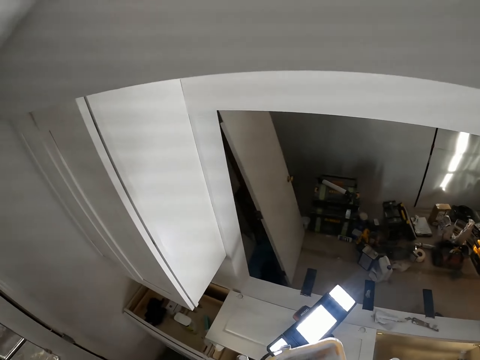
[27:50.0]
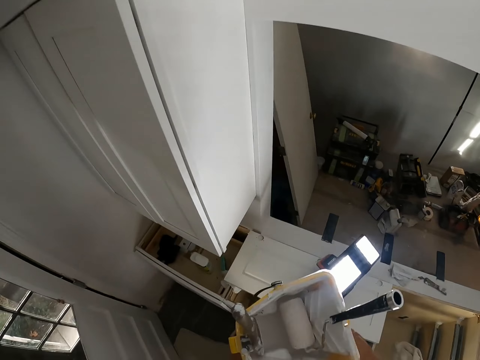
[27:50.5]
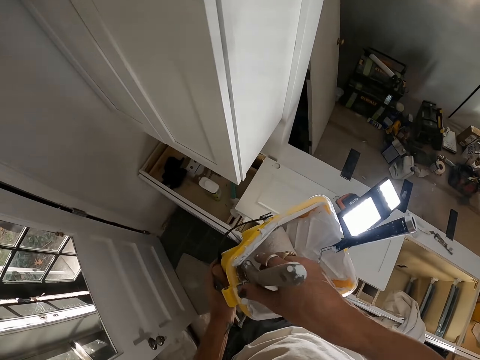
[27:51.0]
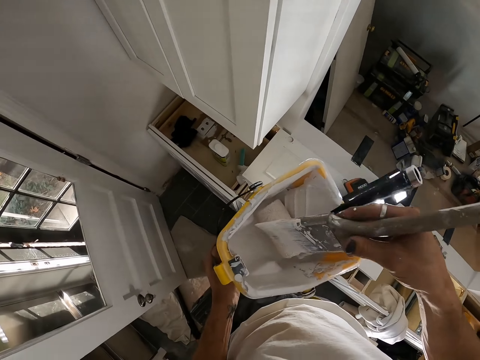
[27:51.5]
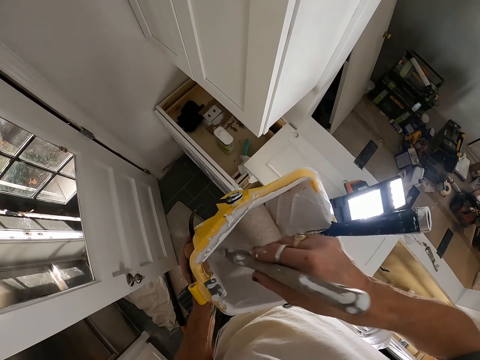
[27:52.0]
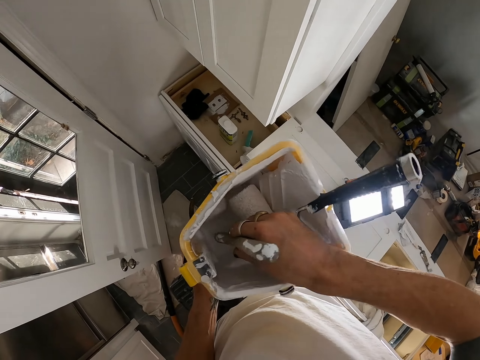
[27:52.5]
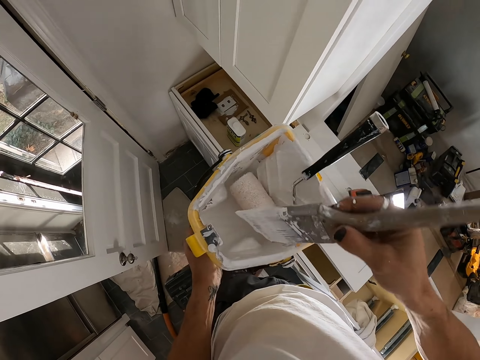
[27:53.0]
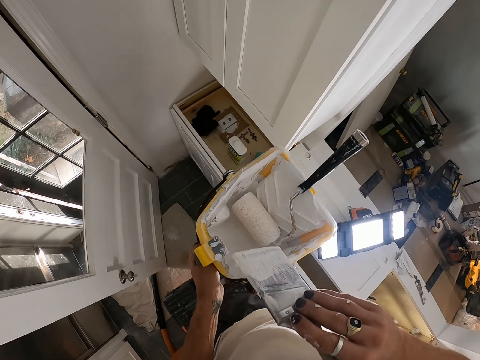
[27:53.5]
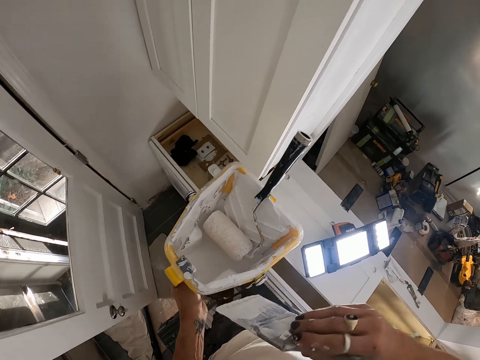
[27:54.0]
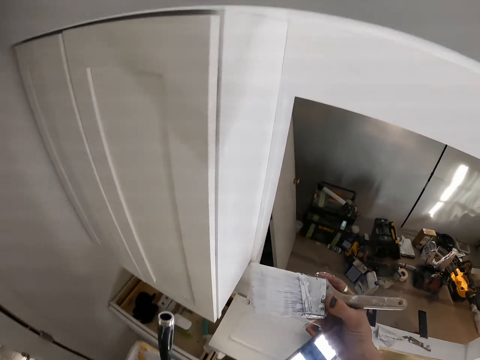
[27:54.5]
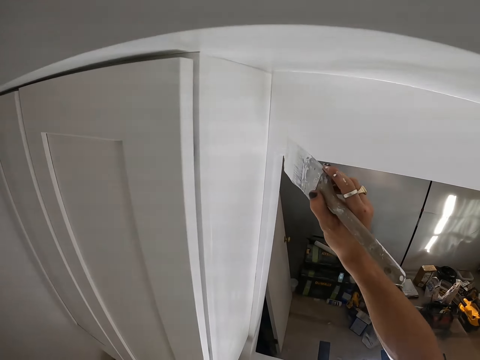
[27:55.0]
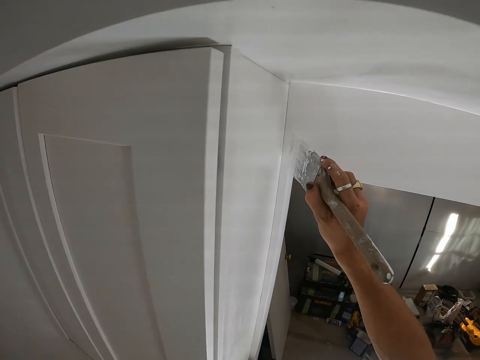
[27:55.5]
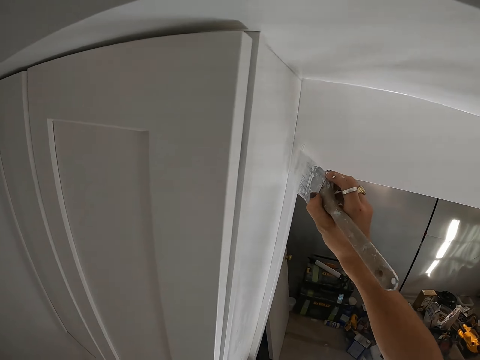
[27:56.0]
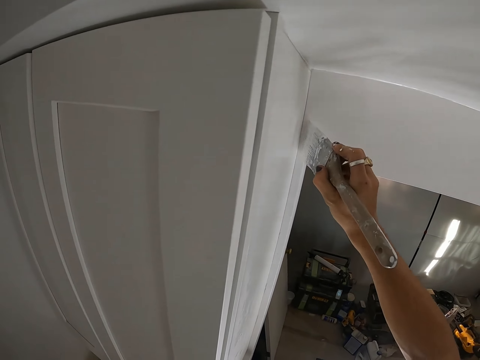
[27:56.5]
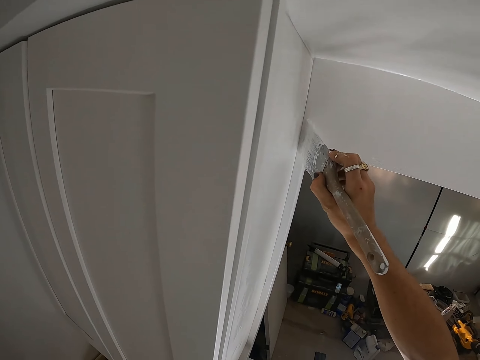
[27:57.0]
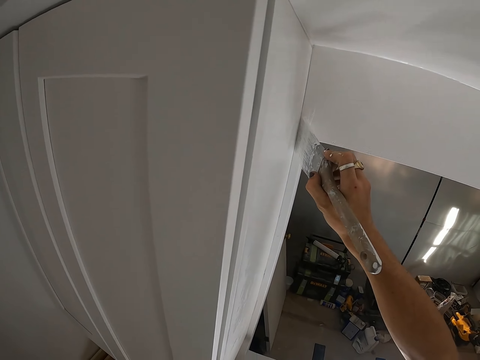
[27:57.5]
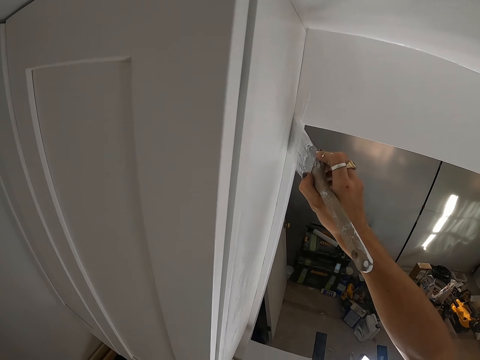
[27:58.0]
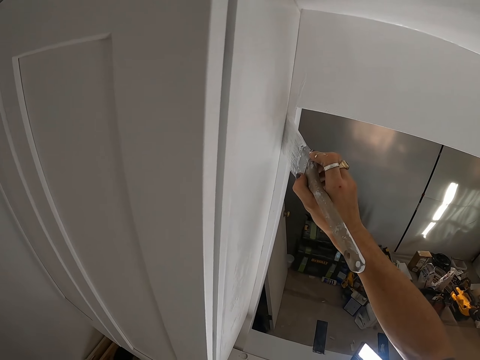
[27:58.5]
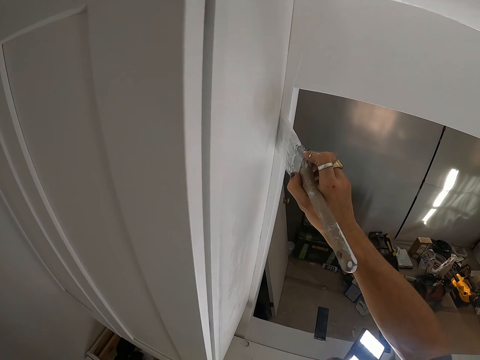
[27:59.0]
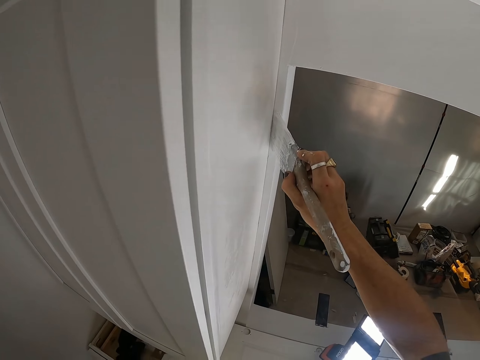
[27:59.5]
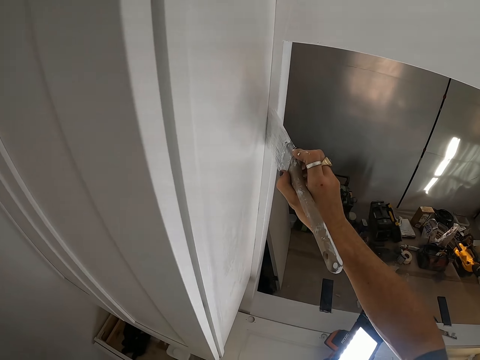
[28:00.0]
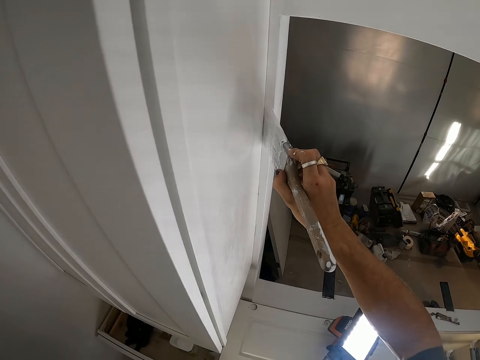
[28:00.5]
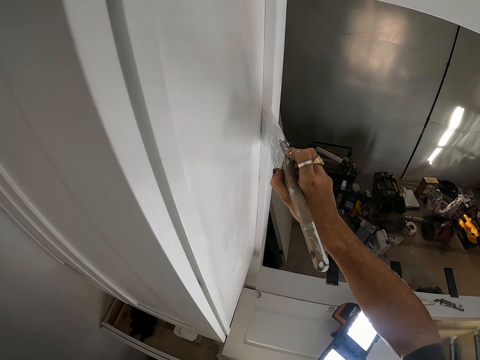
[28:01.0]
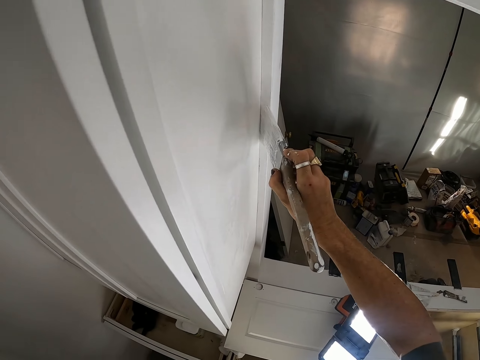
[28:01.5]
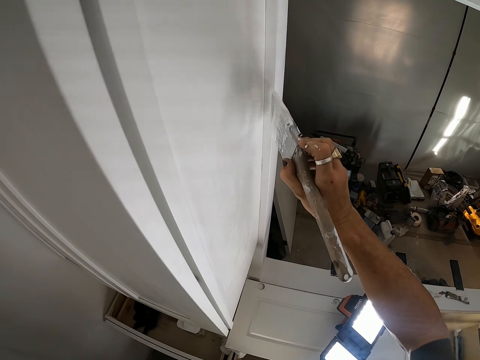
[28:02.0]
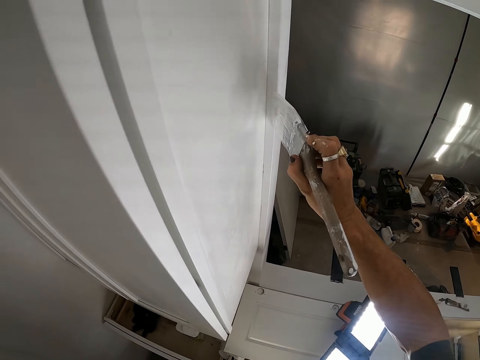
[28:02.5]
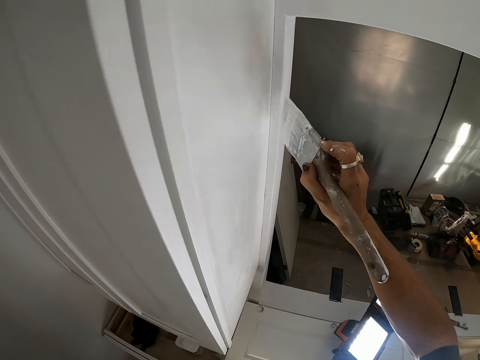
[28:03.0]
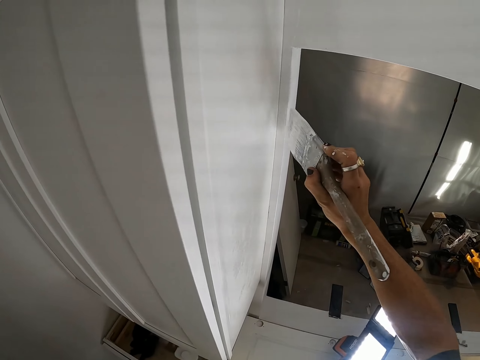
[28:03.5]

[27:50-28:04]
The camera wearer holds the paint brush. They dip the paint brush in the container. They rub the paint brush on the container. They paint the wall.

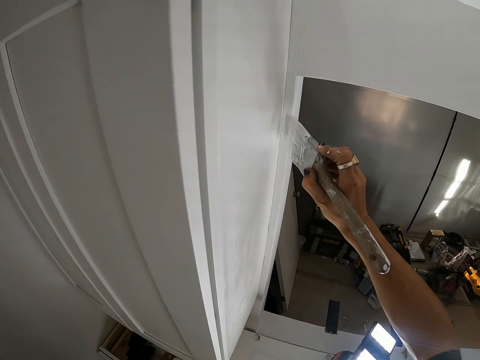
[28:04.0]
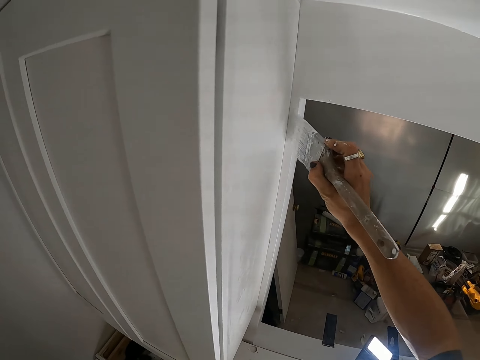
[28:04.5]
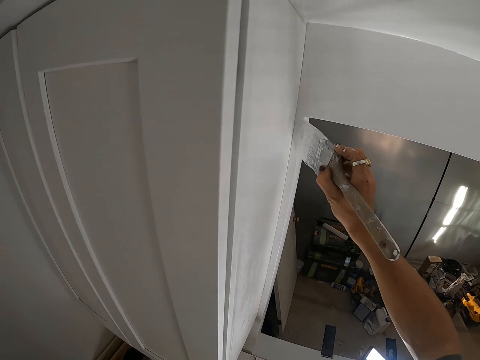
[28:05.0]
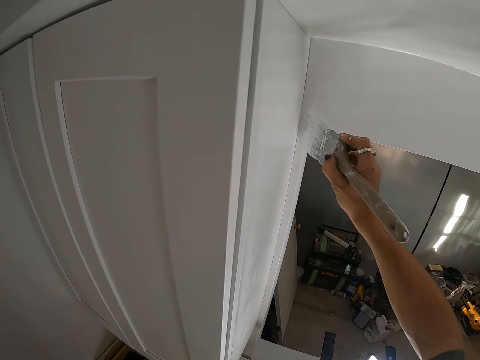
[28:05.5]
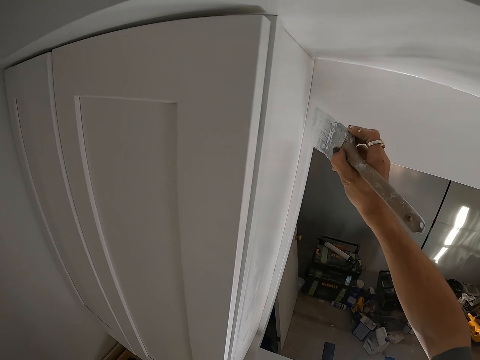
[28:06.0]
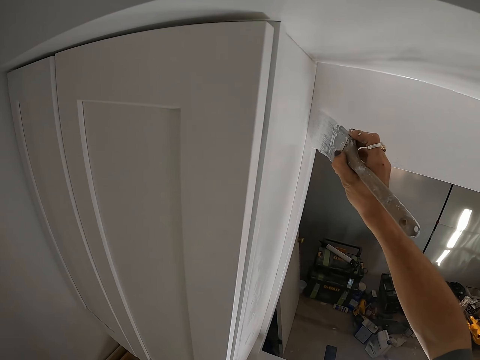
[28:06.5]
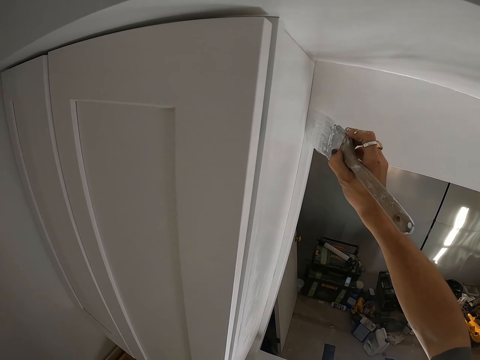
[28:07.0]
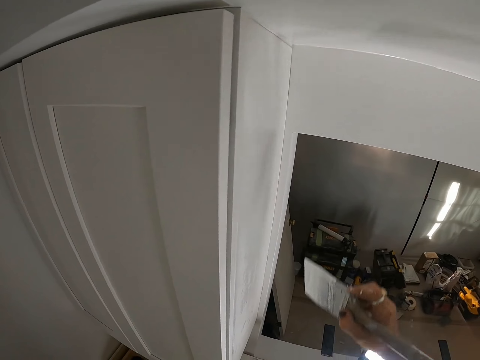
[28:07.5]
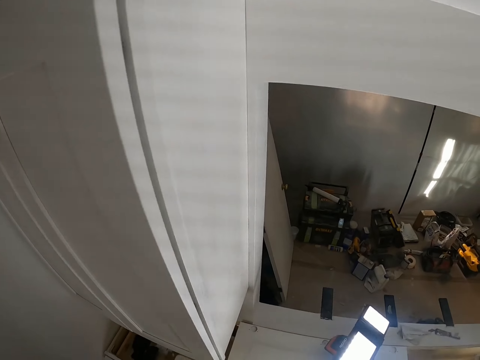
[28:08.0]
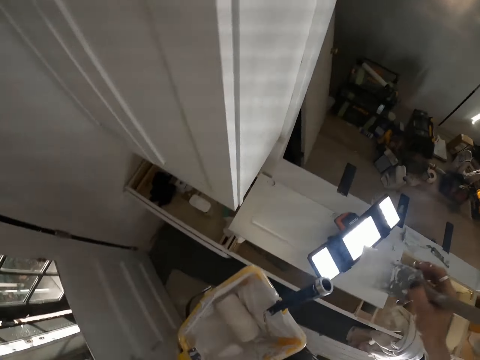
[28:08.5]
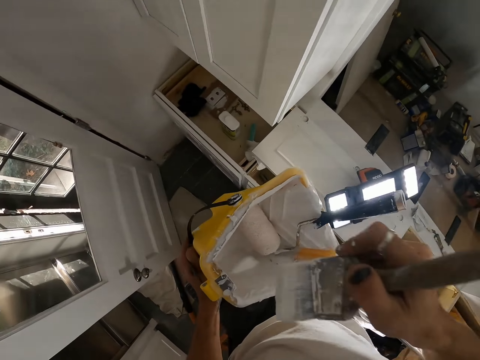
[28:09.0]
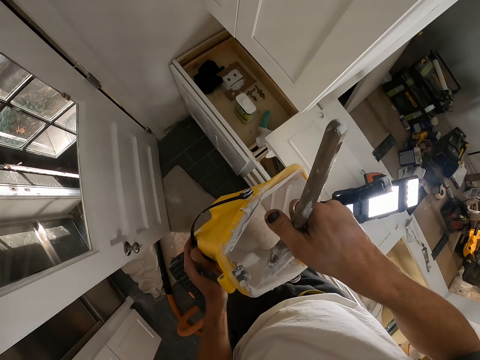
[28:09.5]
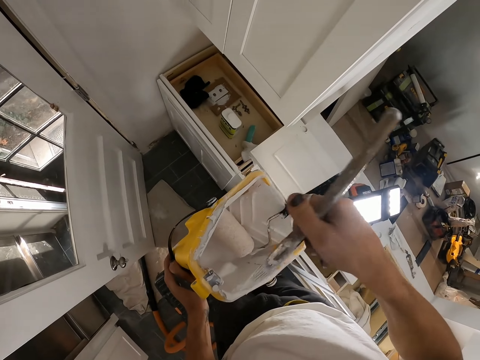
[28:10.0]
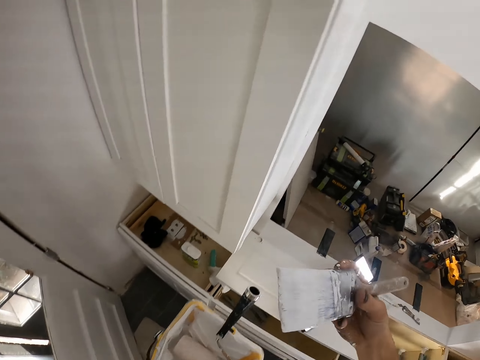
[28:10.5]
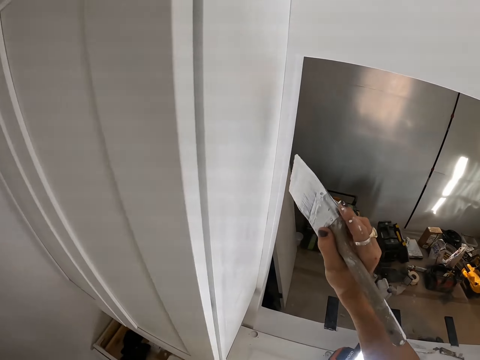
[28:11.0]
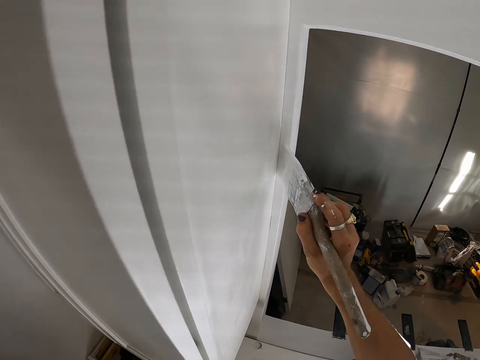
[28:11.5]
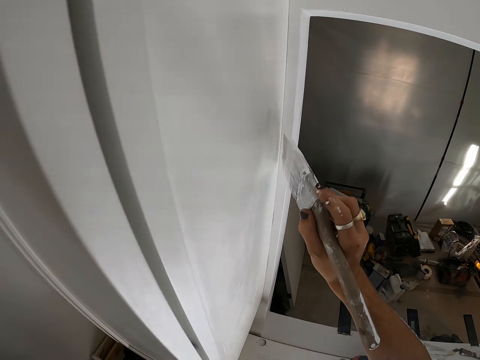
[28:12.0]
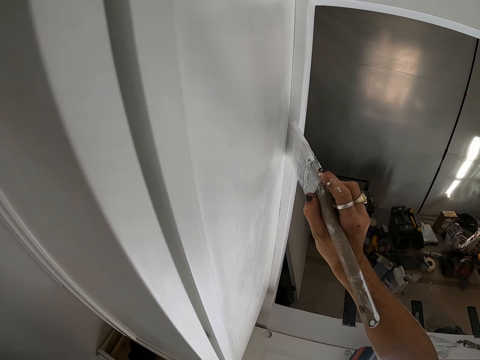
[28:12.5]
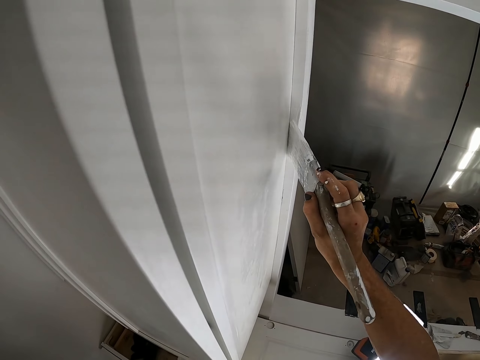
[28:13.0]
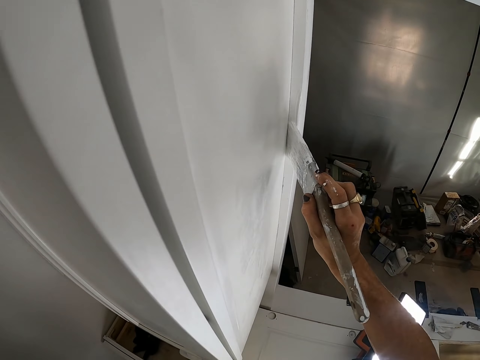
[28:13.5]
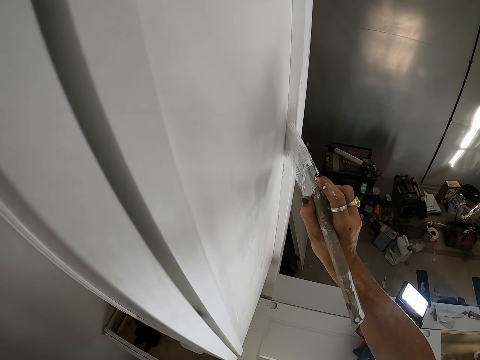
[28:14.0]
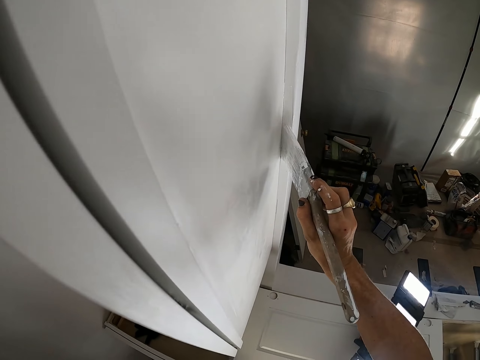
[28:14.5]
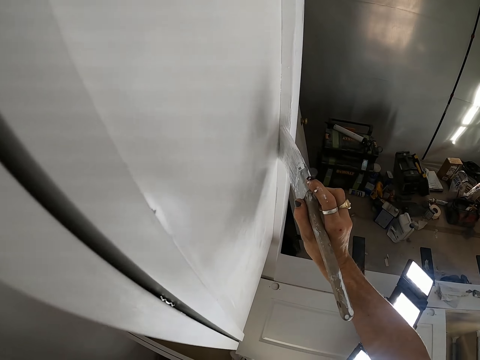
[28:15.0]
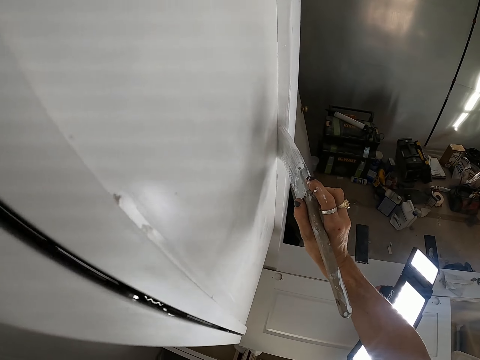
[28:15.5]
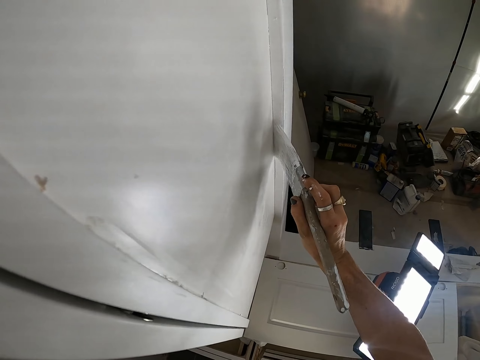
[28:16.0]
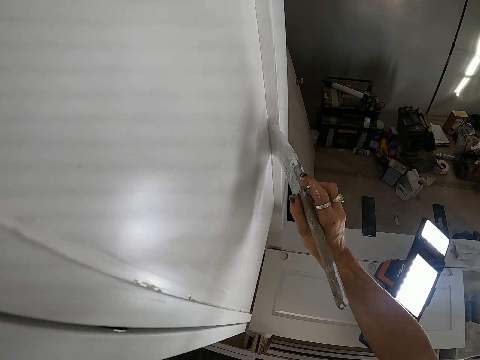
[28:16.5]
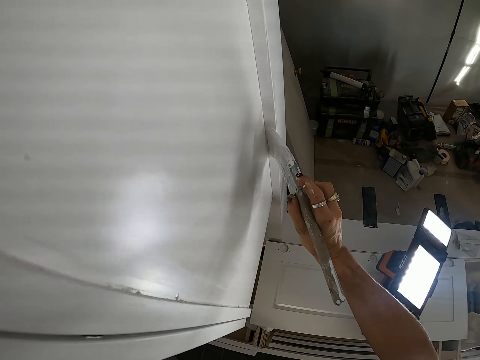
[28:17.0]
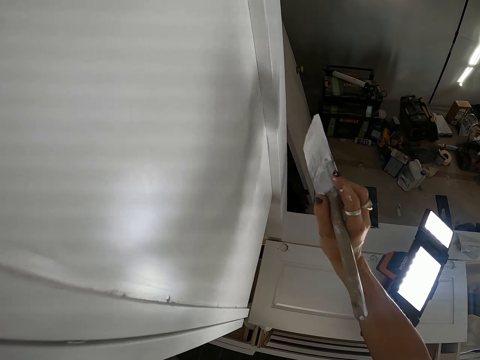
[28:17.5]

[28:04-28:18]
The camera wearer rubs the paint brush on the container. They paint the wall.
